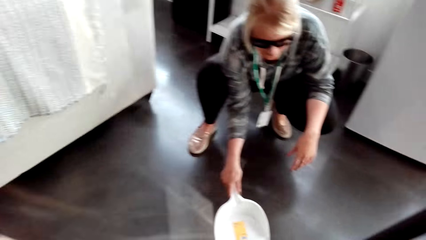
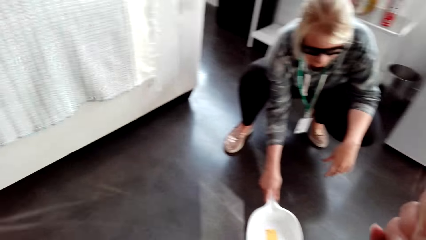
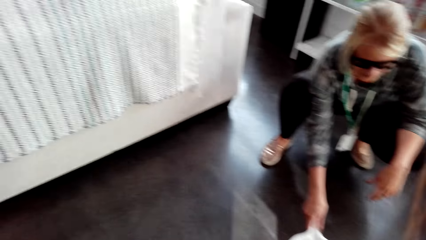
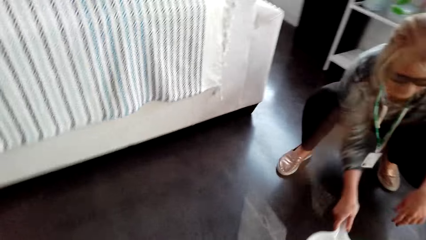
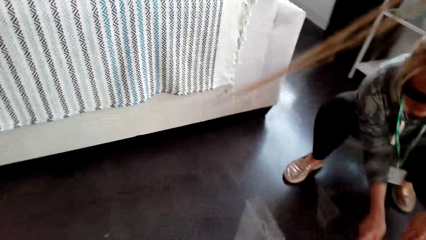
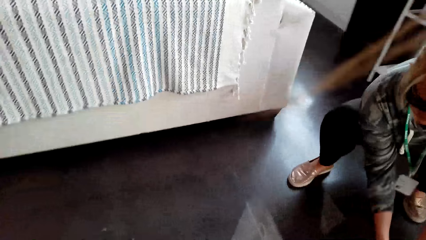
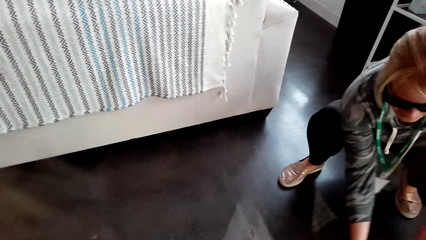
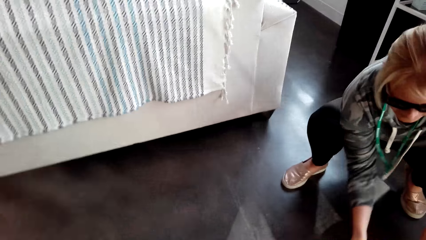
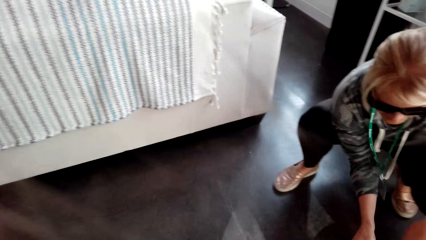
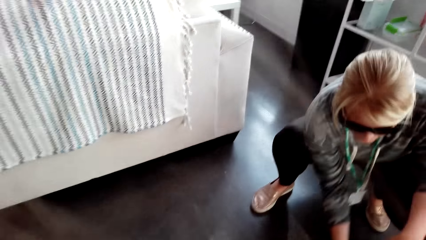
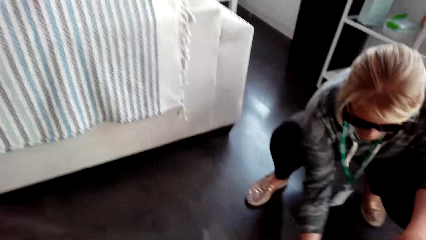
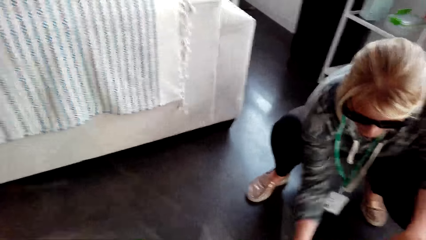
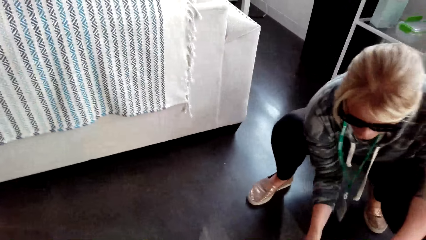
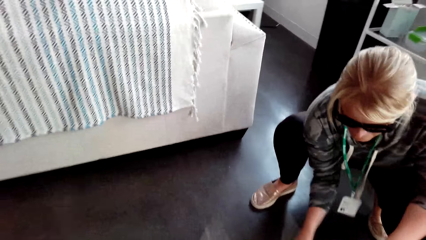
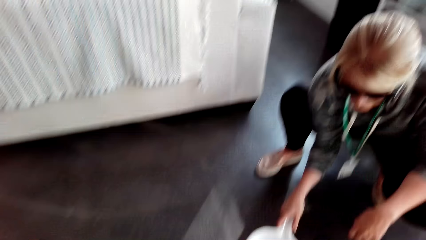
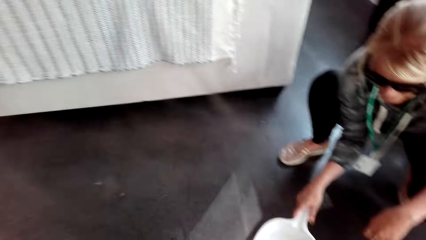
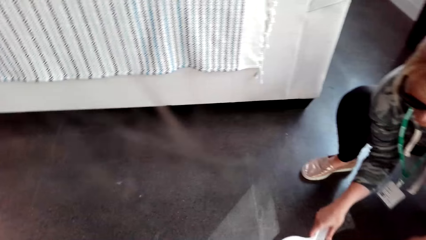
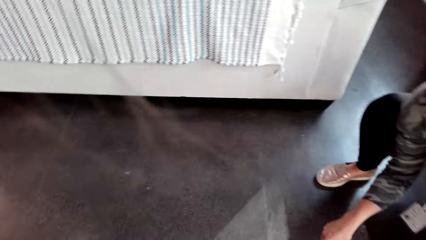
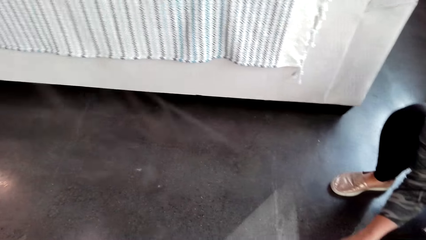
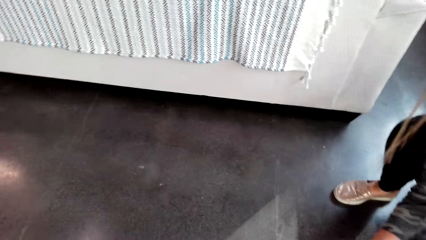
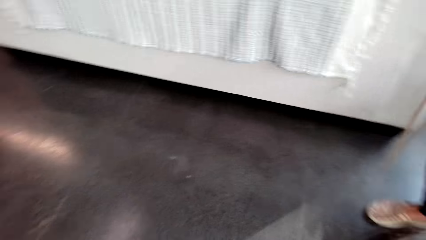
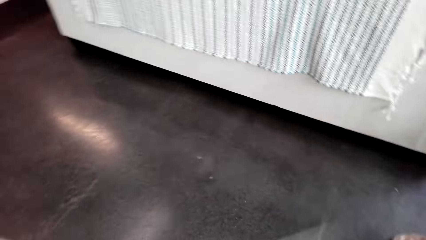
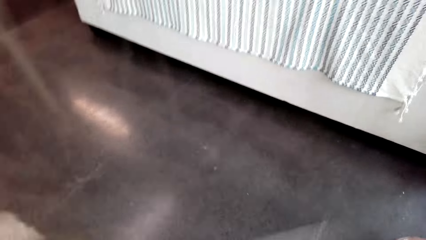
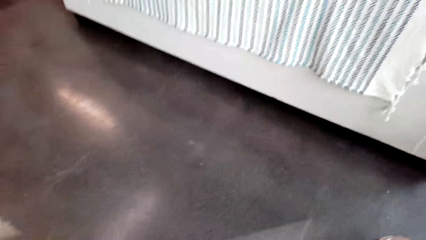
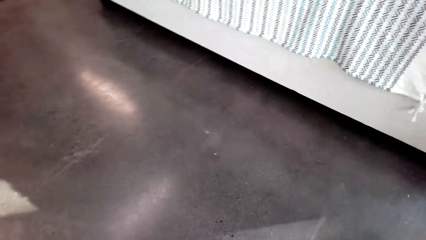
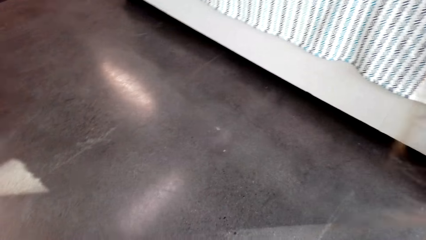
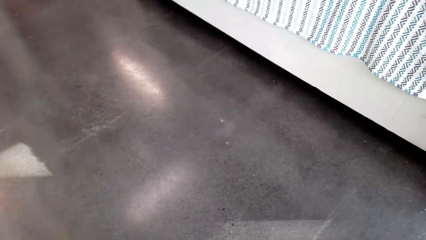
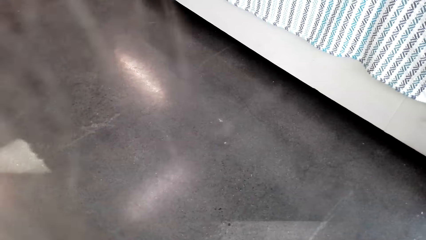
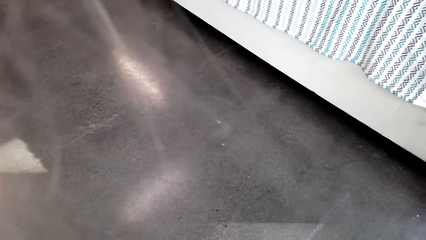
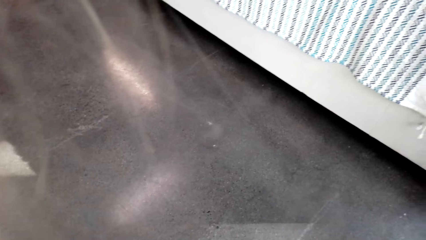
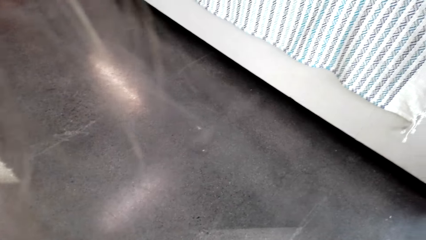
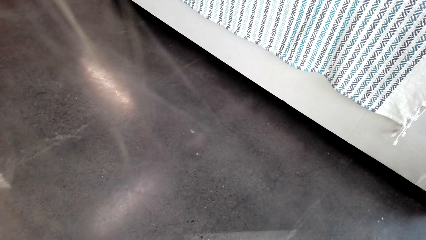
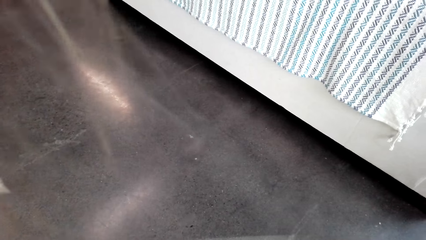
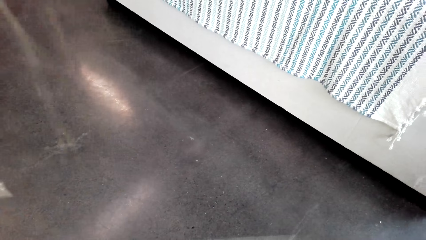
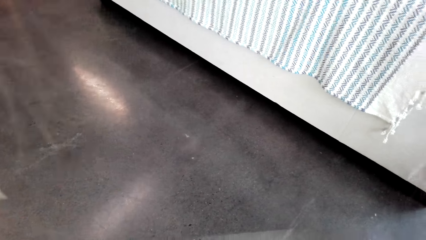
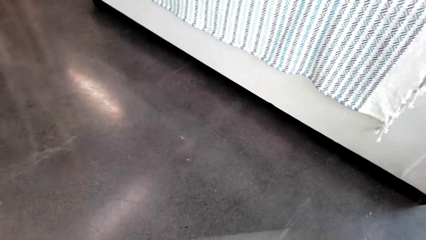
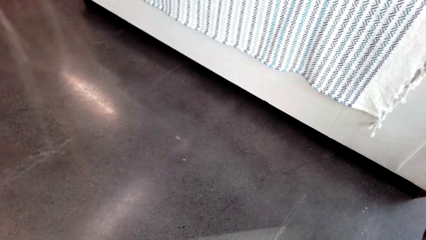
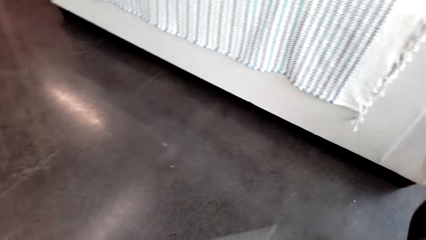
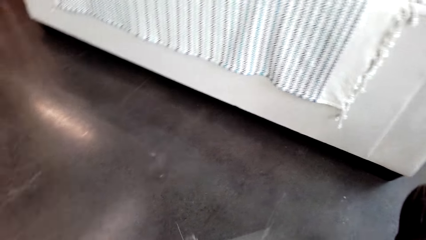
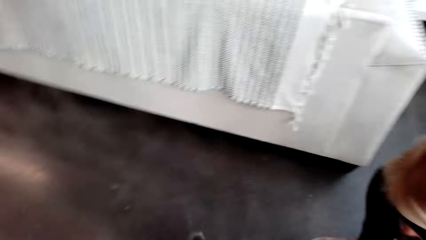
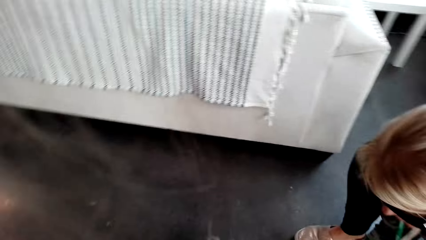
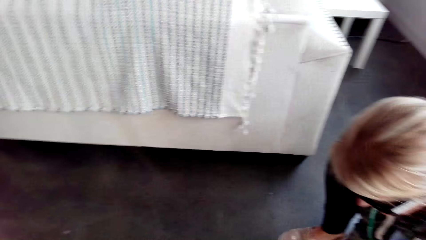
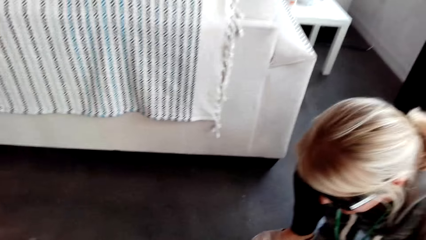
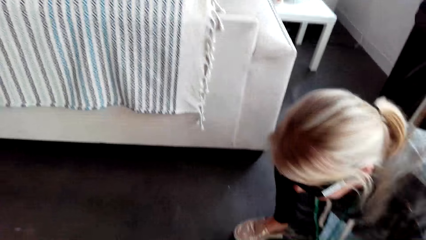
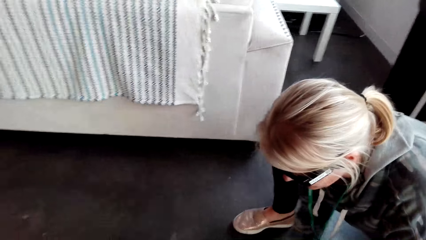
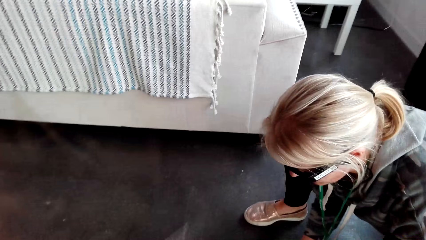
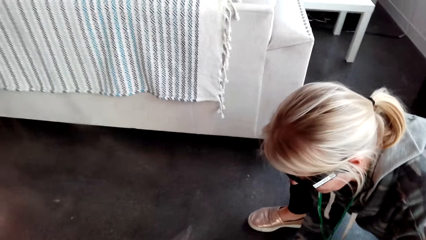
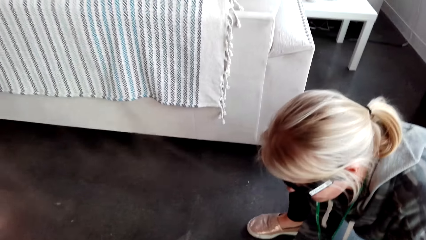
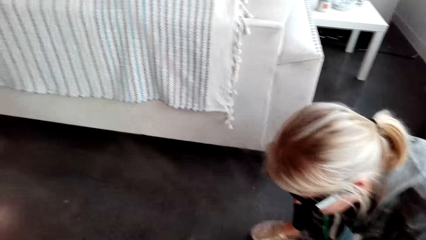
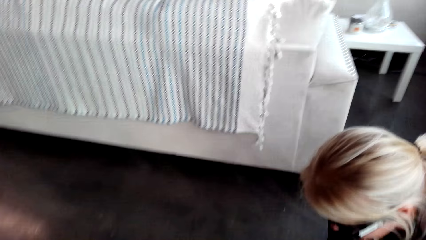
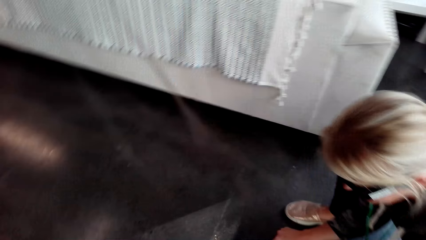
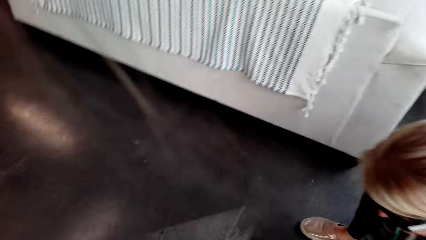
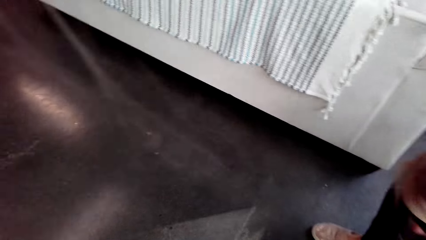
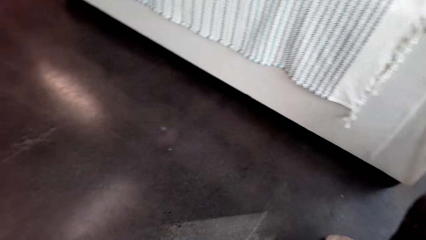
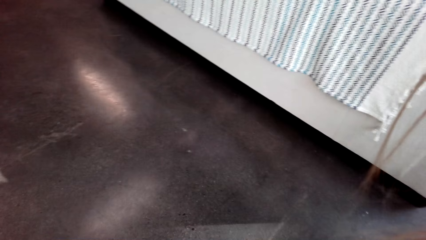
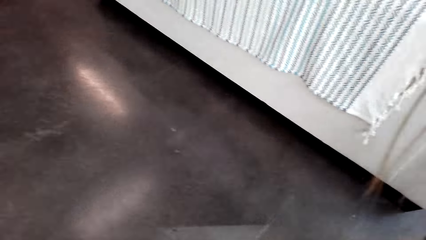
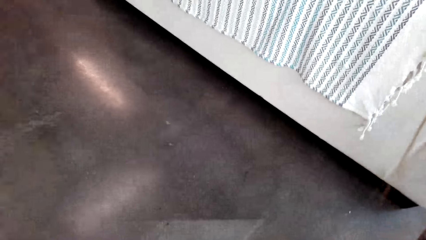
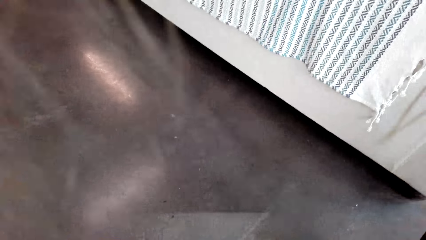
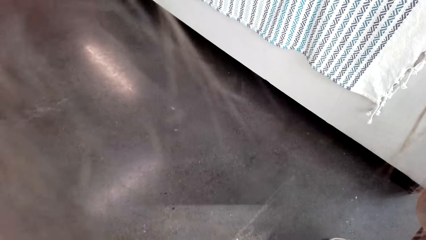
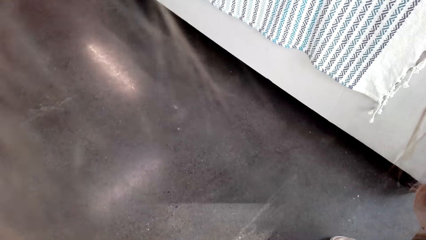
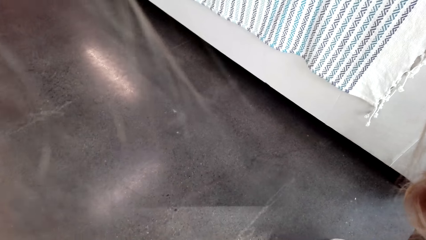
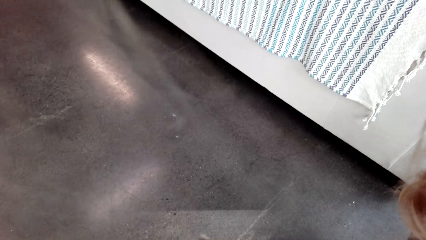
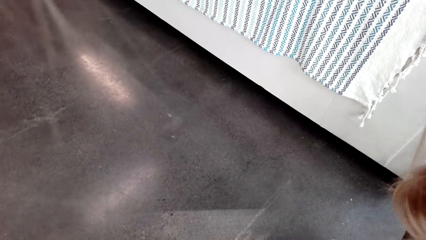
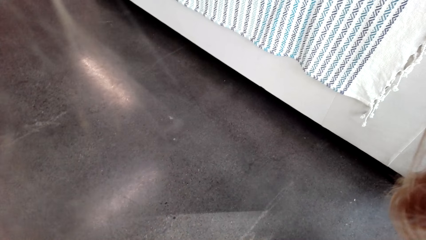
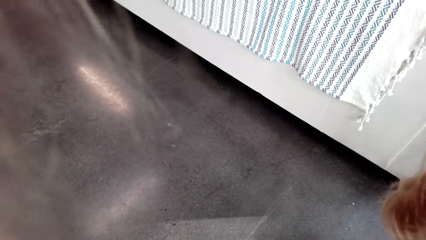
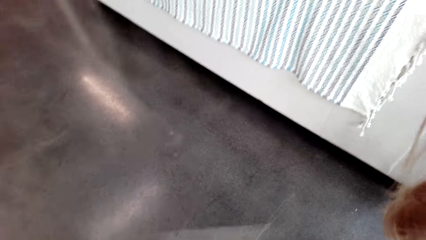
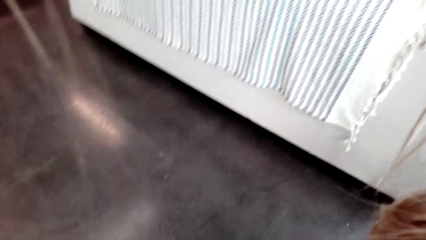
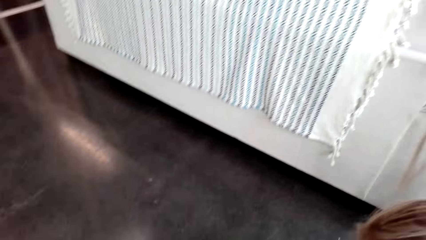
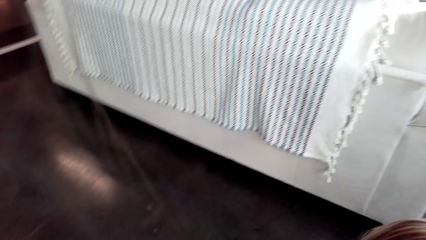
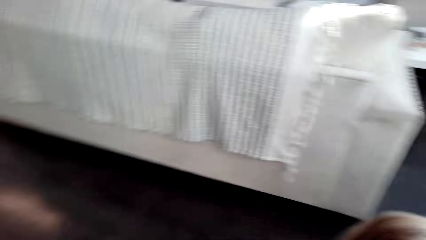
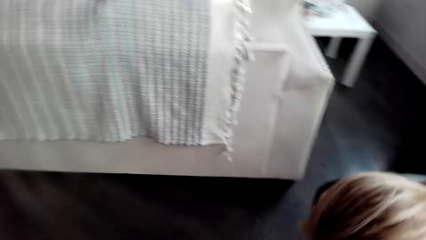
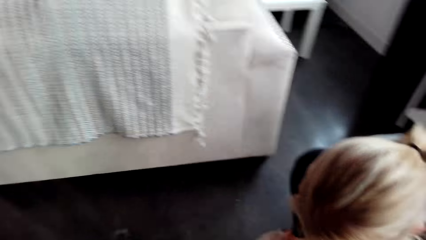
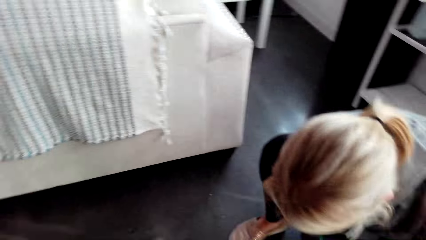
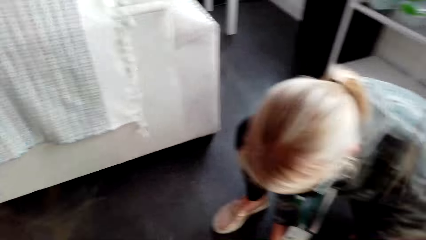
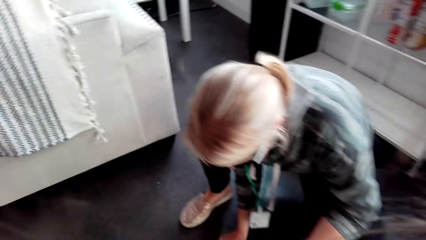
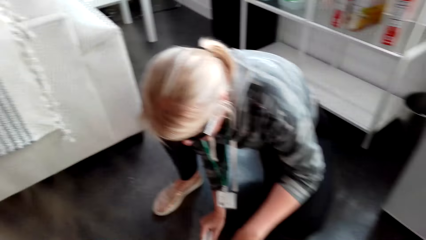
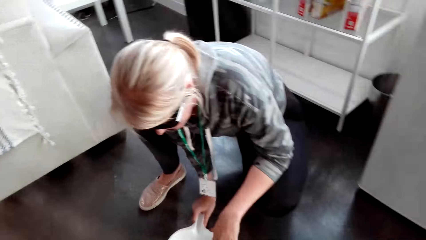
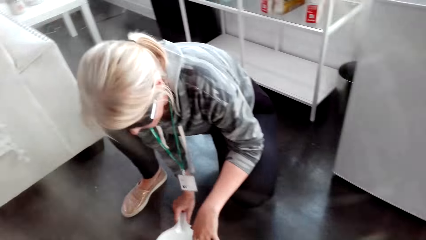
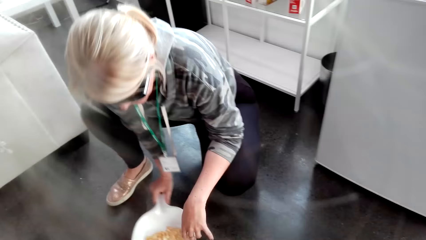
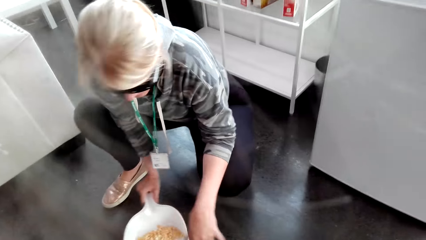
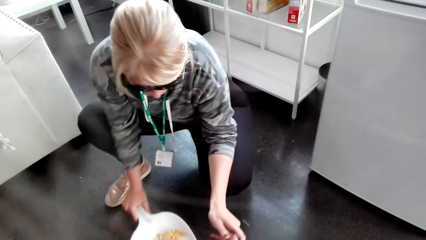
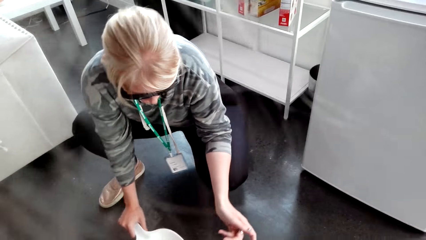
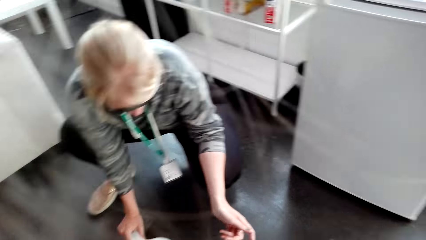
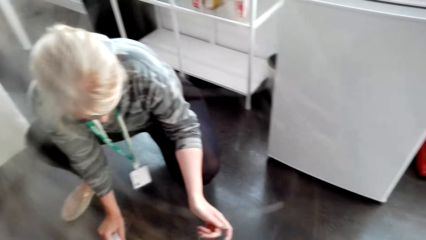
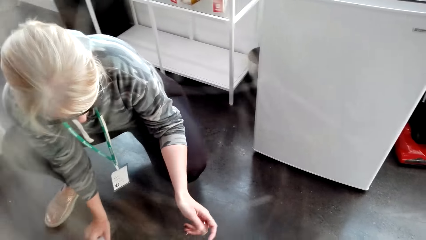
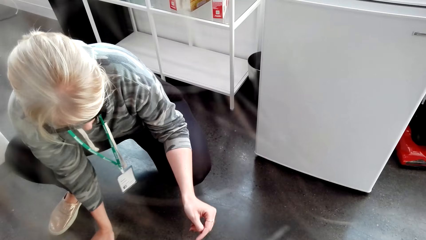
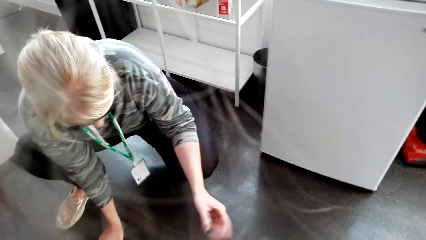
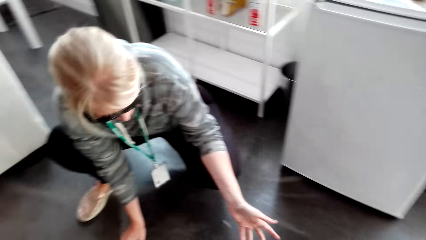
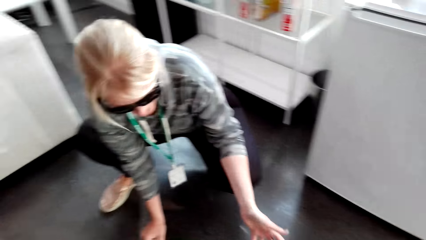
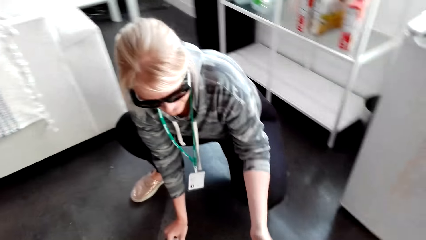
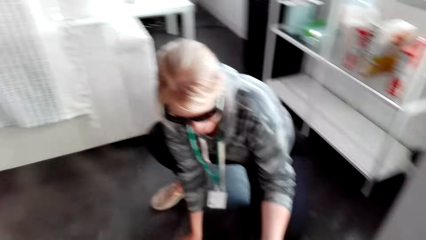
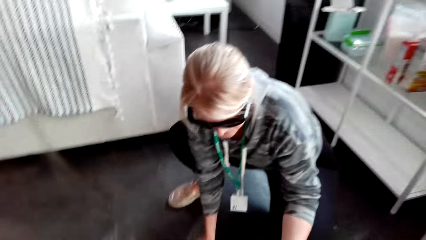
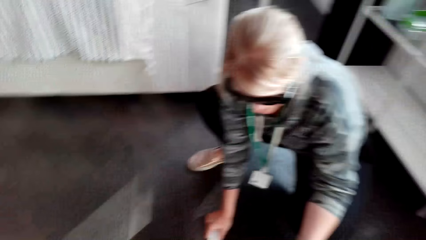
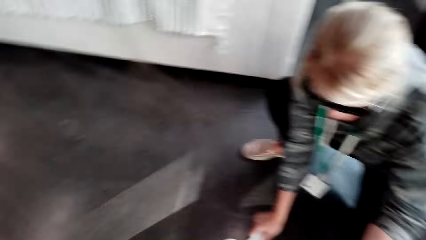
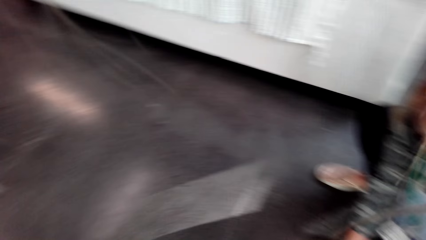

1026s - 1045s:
A lady scoops dirt on the floor with a dust pan. The camera wearer looks around.
